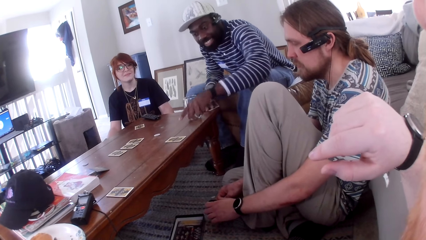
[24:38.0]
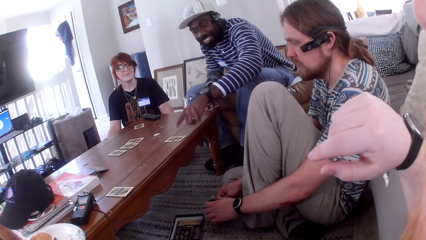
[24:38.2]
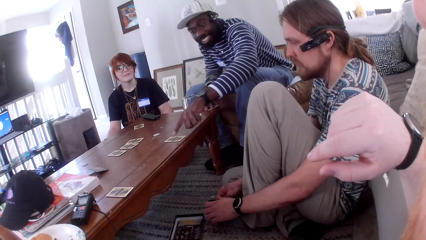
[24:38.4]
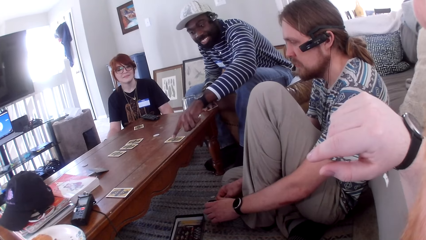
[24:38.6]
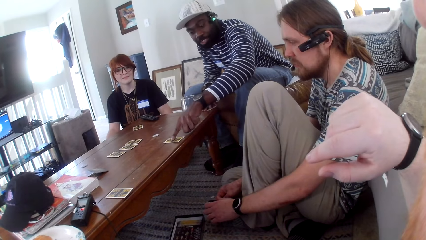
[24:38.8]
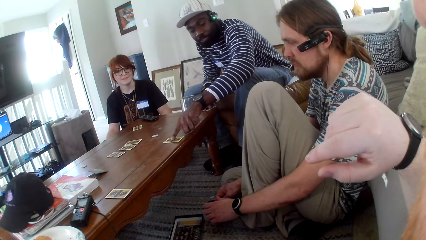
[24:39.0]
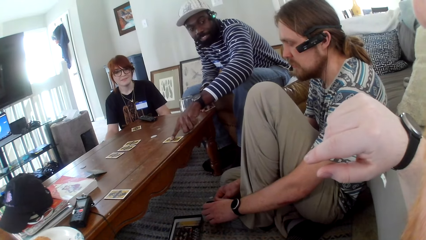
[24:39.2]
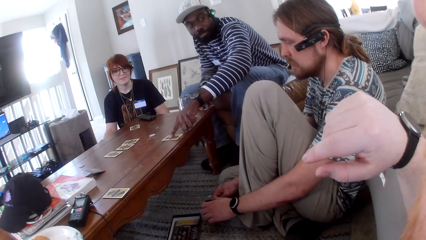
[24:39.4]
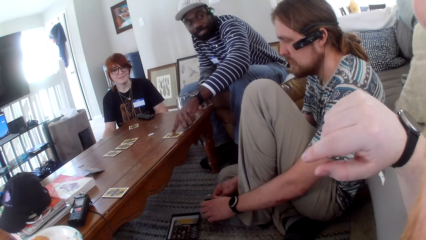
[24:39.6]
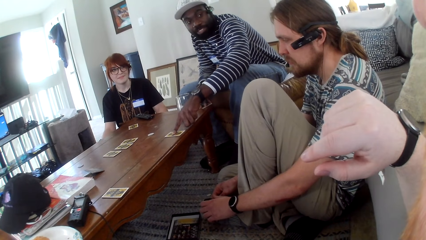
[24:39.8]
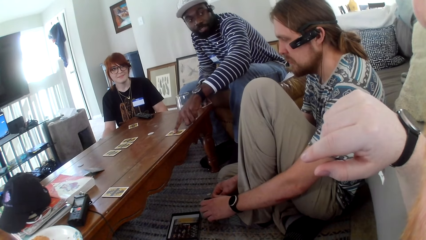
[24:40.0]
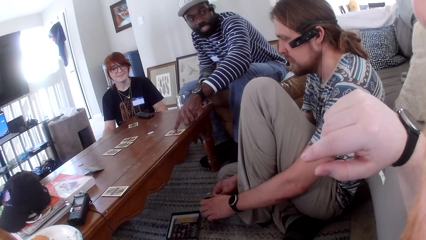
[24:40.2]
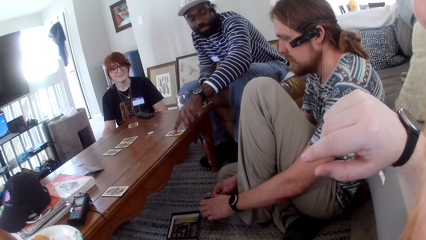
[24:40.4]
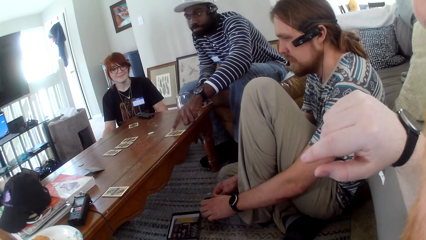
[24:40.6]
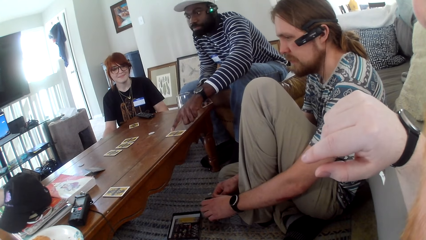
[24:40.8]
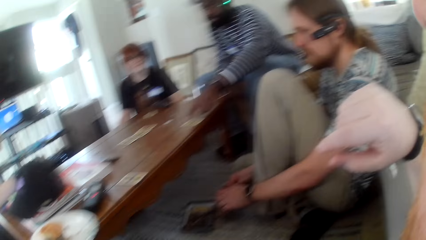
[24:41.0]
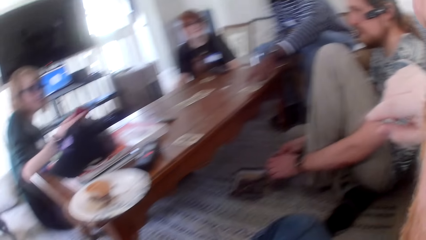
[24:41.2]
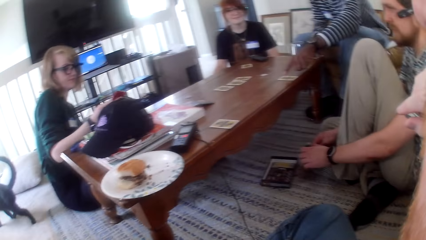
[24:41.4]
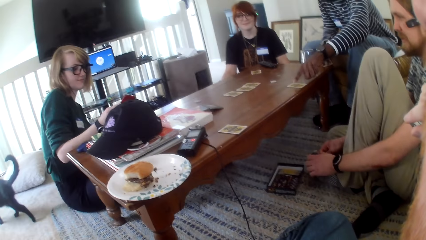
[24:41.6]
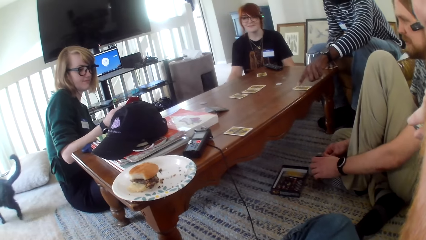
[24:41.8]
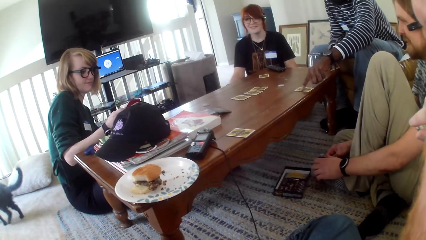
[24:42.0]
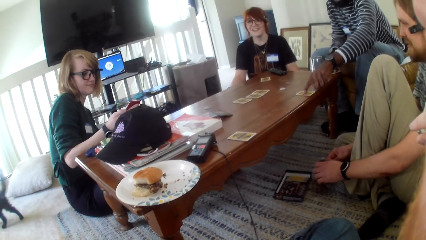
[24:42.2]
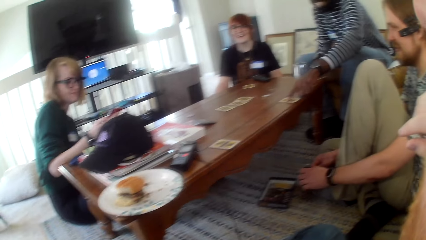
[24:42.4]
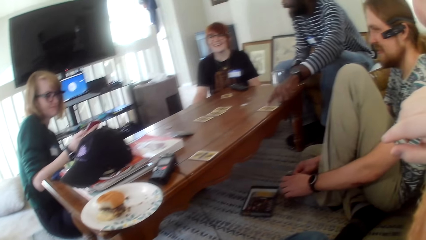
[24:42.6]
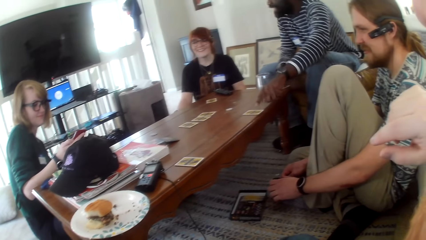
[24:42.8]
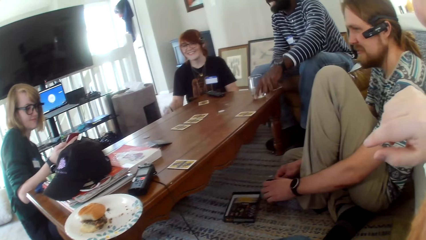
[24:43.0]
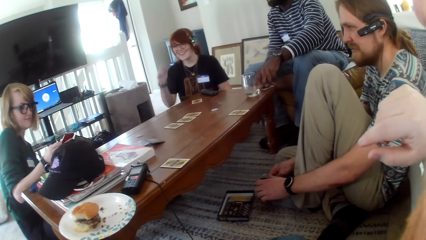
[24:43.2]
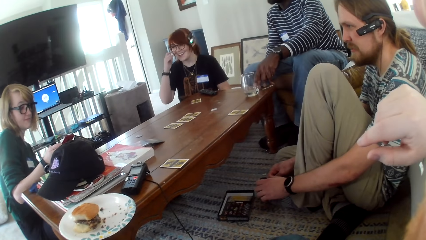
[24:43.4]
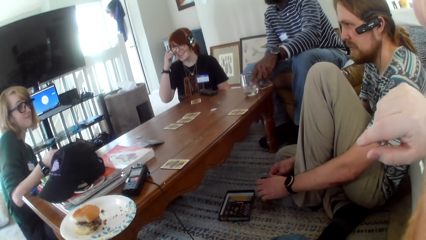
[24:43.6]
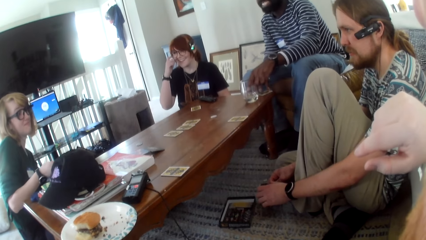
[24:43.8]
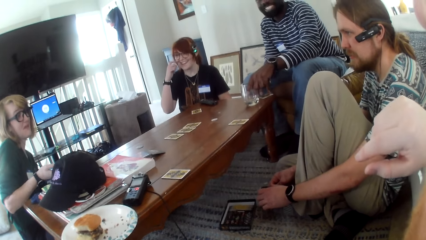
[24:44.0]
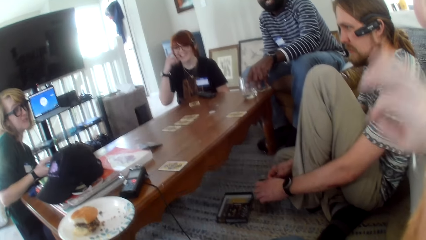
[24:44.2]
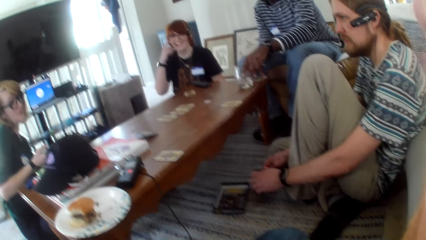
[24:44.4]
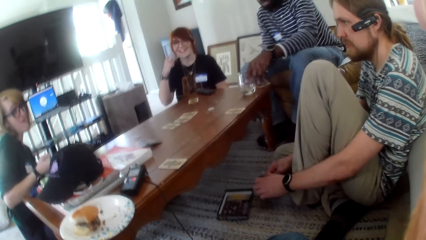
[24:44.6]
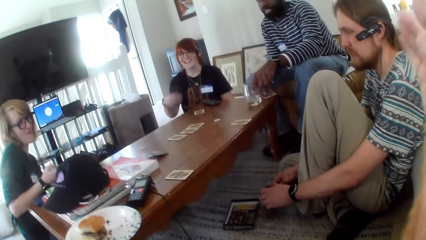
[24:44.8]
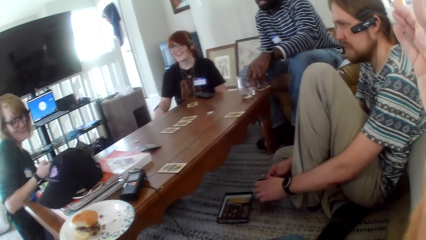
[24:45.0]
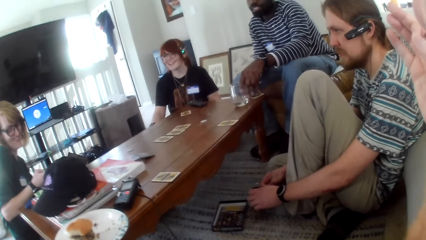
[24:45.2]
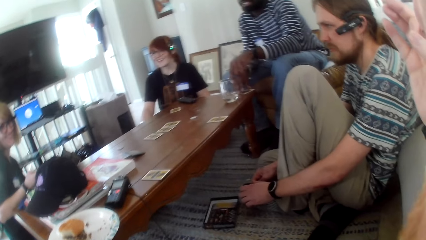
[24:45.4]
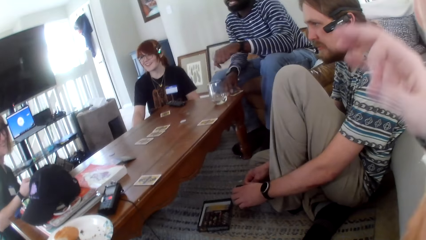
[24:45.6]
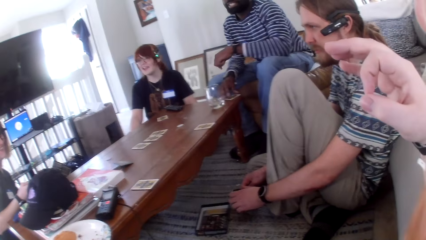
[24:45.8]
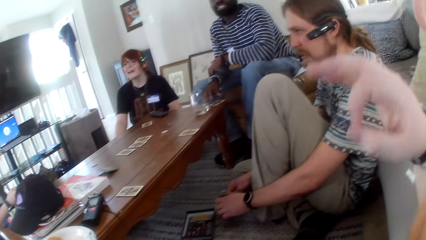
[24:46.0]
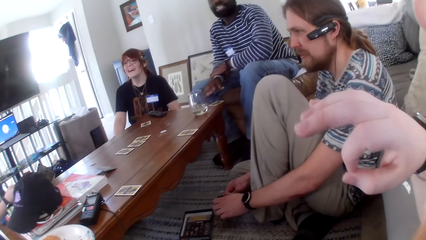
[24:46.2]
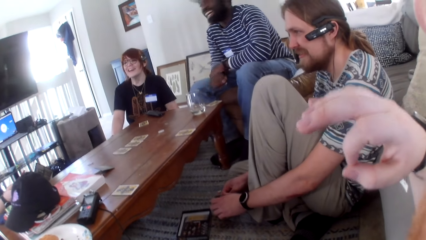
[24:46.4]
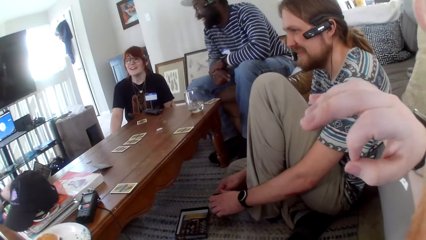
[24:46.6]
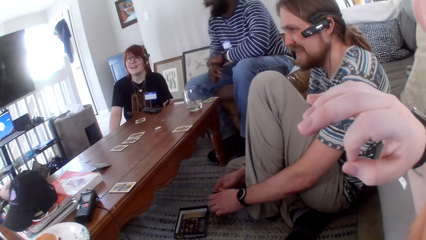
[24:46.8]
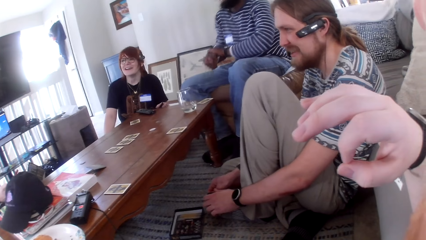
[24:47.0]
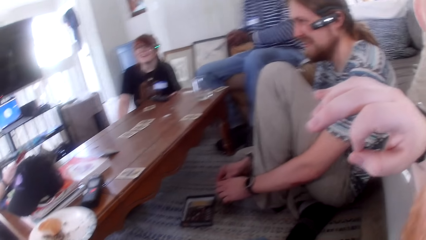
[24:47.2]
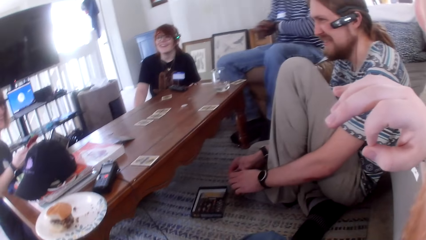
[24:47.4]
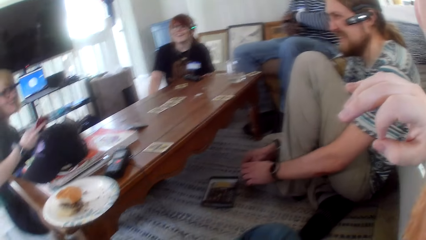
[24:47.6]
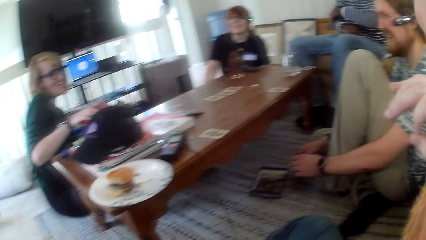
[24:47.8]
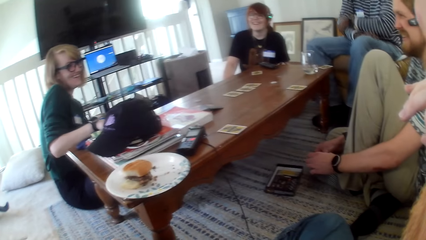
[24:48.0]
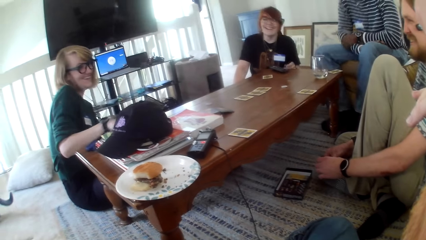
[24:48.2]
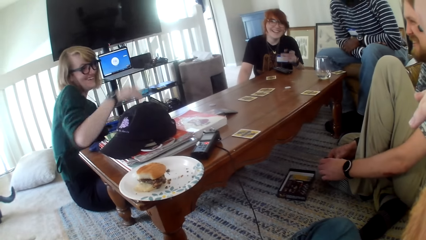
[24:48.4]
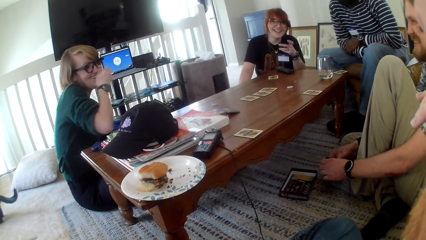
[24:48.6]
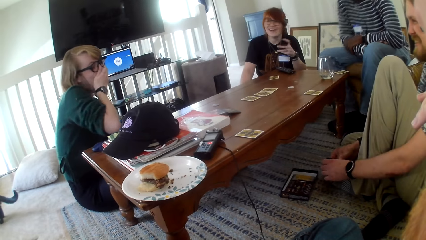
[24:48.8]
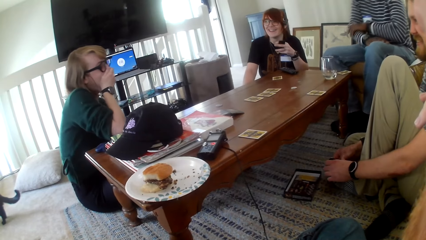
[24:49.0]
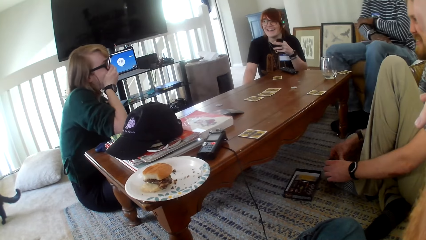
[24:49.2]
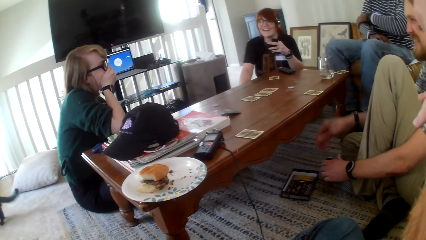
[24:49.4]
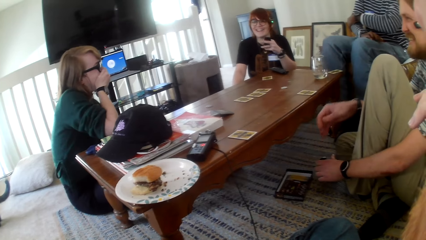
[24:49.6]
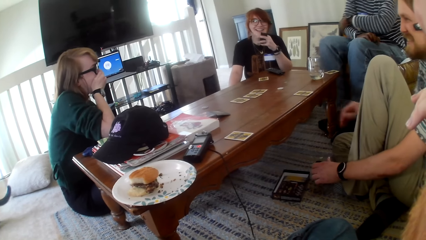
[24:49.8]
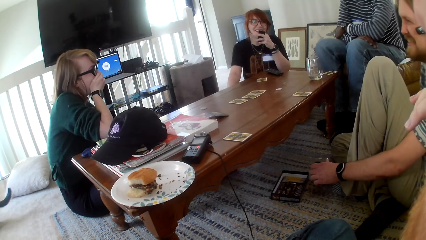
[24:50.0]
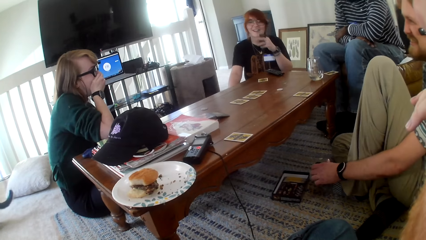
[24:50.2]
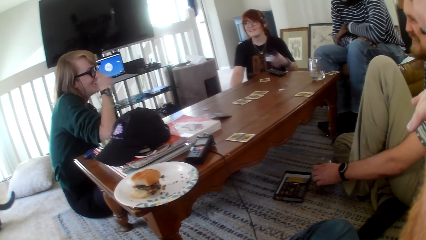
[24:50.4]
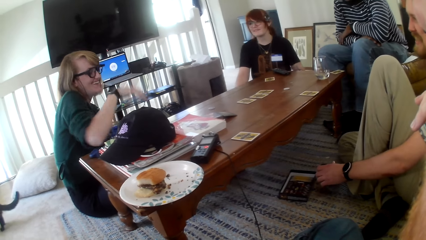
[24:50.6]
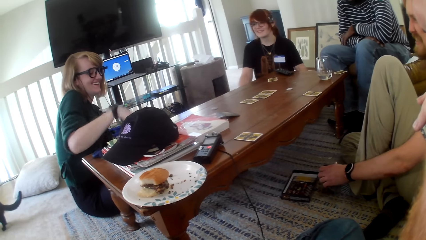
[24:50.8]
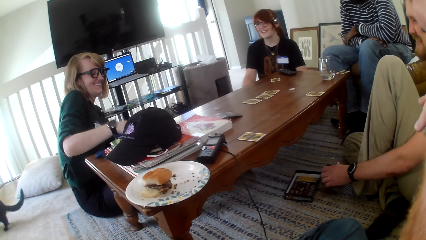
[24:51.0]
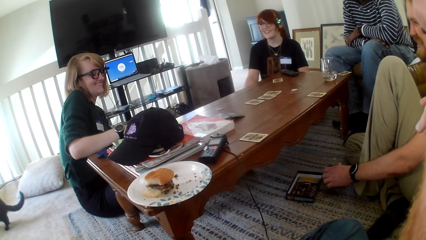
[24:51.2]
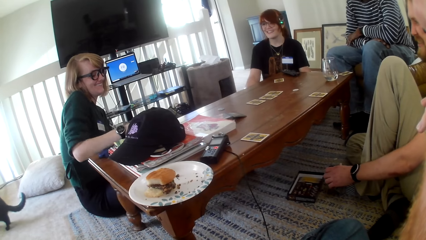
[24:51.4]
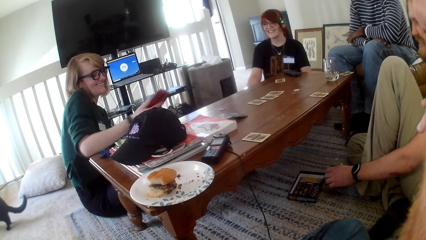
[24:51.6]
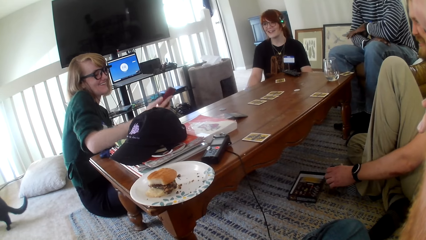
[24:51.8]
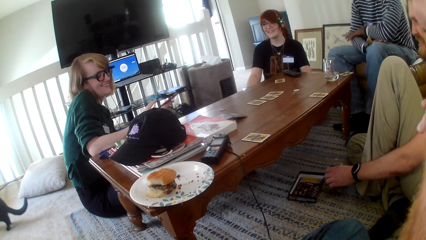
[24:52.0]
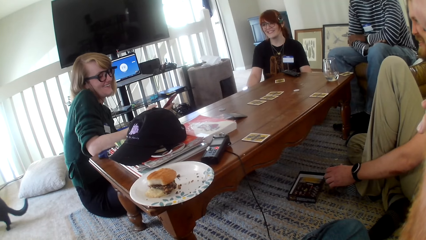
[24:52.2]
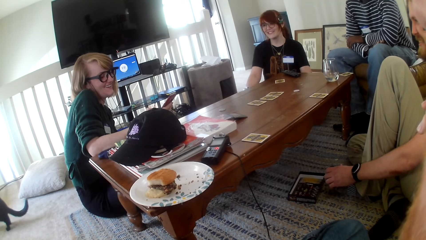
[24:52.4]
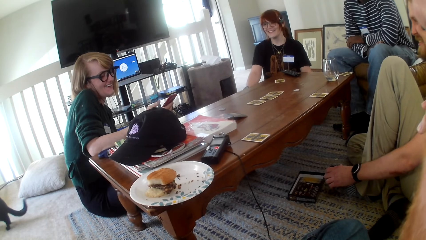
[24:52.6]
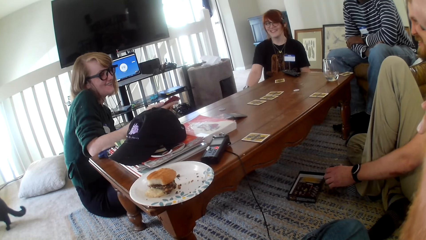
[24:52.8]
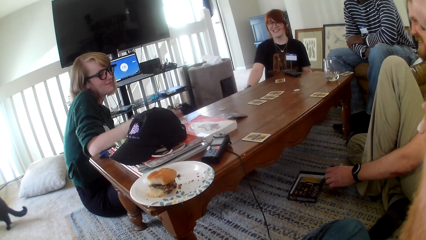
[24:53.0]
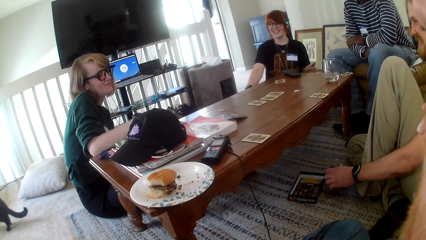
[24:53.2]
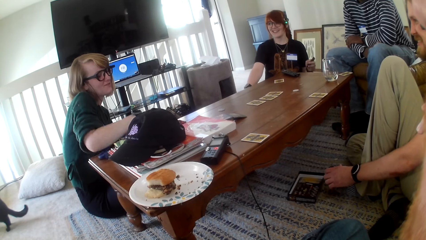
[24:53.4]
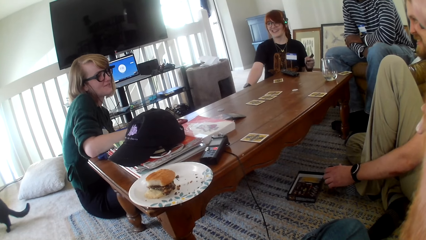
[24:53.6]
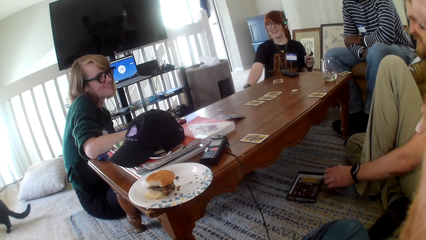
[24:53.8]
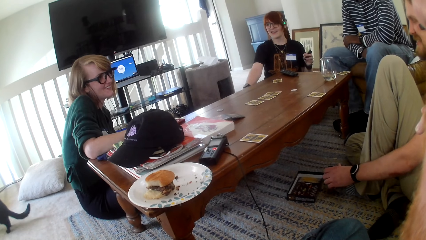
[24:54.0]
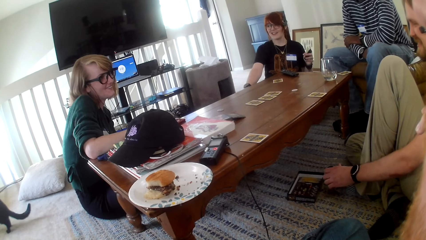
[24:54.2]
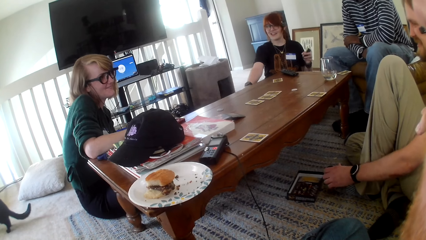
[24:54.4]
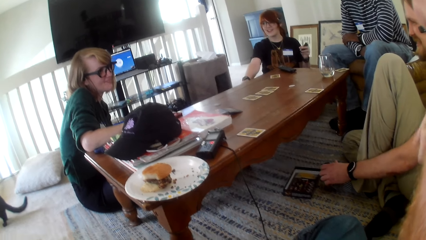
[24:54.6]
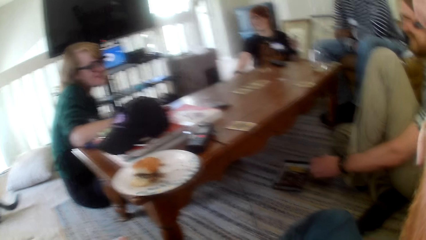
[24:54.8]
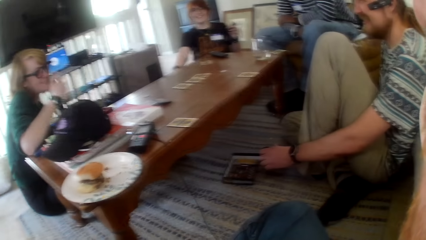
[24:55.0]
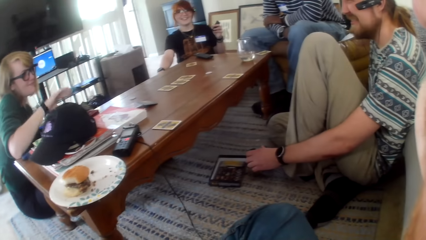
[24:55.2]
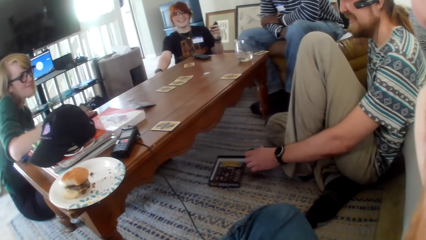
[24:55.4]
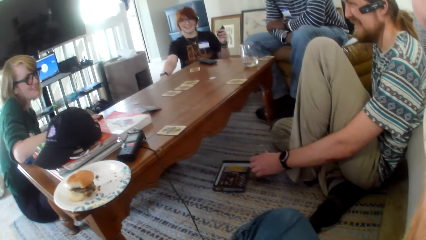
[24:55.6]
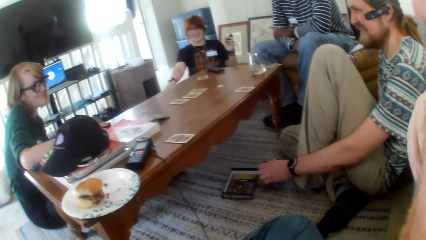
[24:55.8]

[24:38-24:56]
A man talks. A woman talks. The camera wearer talks, moves a hand and talks. The man laughs. The camera wearer talks. The woman laughs, moves a hand, picks up the phone from the table and talks.
